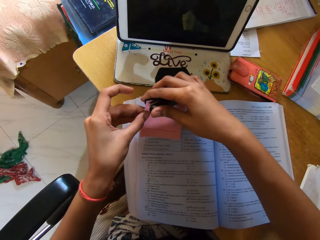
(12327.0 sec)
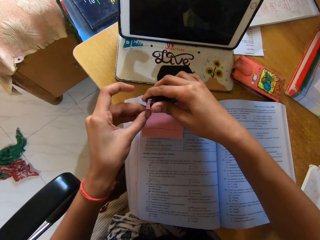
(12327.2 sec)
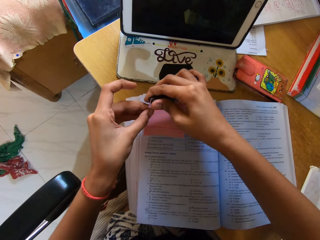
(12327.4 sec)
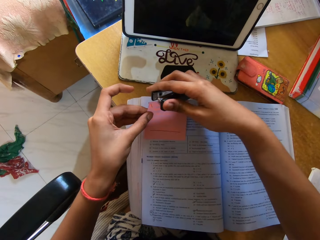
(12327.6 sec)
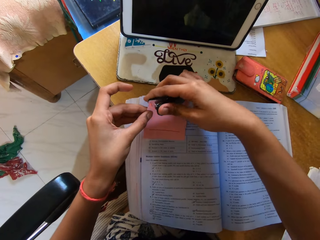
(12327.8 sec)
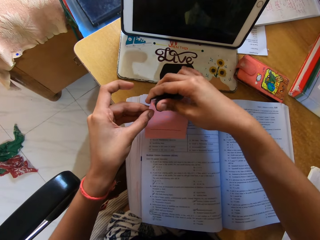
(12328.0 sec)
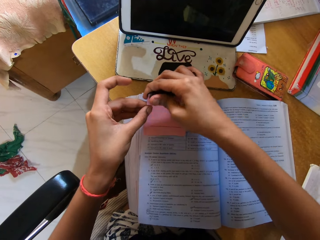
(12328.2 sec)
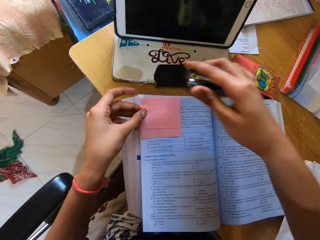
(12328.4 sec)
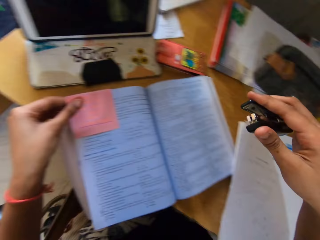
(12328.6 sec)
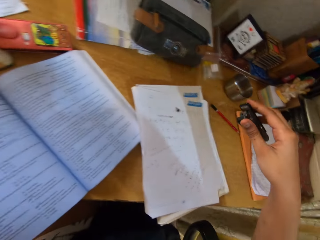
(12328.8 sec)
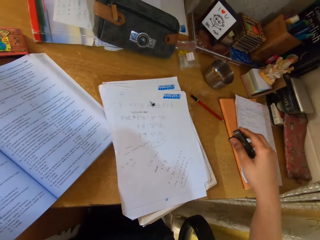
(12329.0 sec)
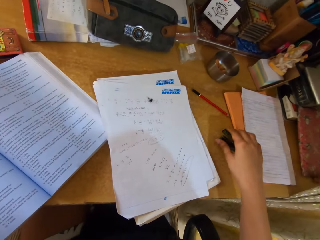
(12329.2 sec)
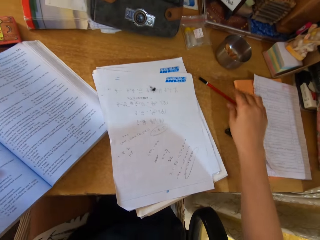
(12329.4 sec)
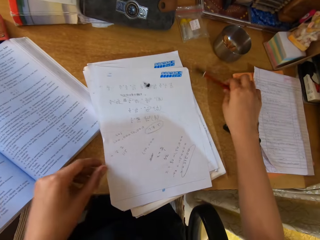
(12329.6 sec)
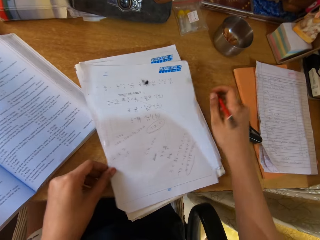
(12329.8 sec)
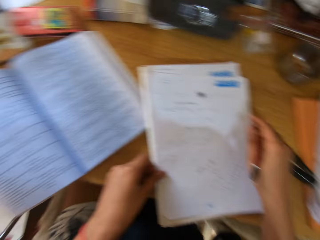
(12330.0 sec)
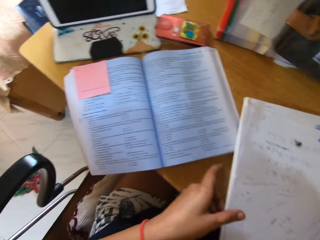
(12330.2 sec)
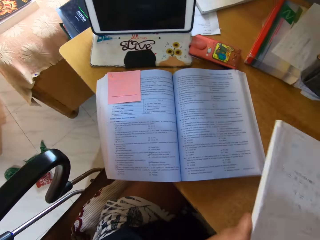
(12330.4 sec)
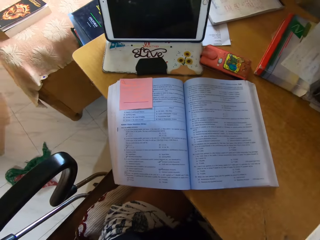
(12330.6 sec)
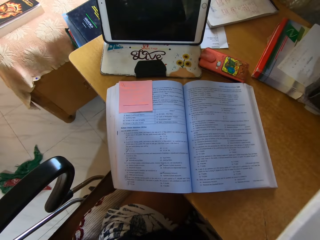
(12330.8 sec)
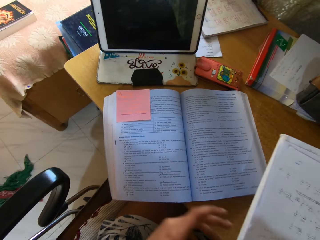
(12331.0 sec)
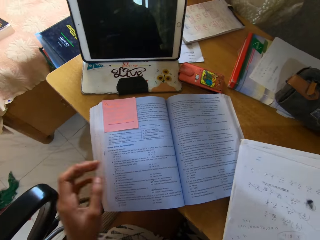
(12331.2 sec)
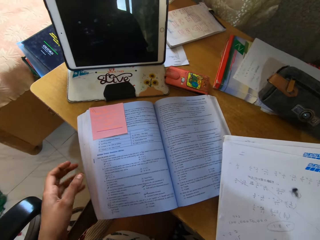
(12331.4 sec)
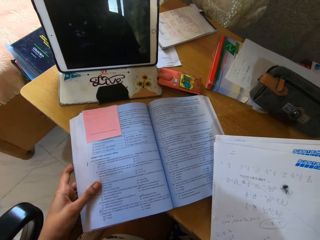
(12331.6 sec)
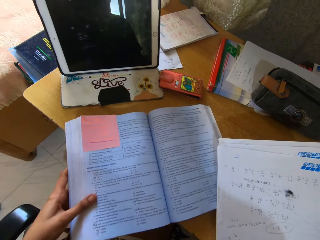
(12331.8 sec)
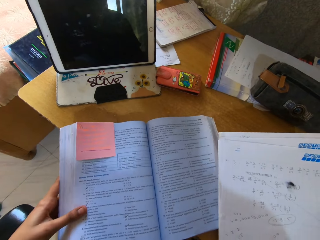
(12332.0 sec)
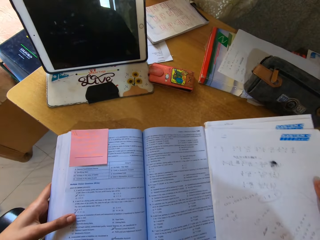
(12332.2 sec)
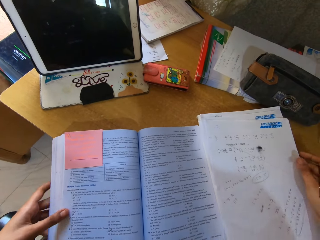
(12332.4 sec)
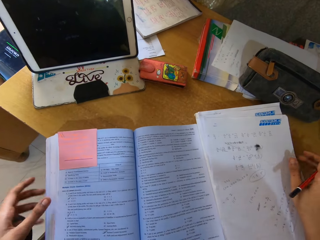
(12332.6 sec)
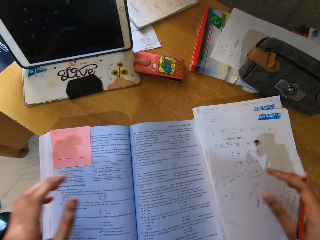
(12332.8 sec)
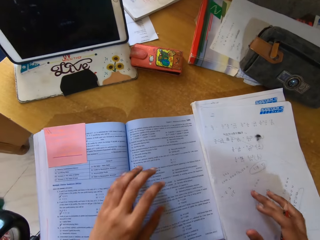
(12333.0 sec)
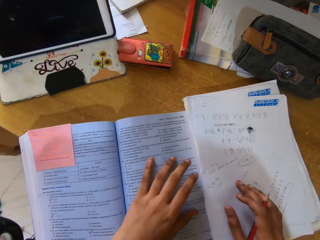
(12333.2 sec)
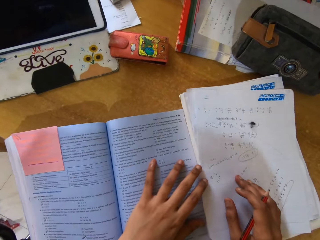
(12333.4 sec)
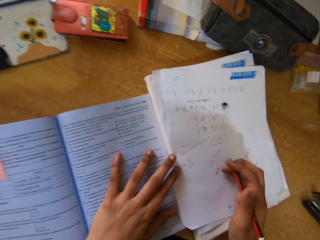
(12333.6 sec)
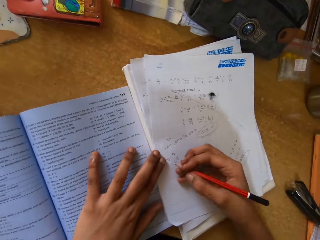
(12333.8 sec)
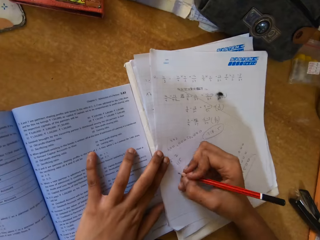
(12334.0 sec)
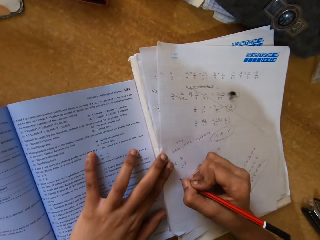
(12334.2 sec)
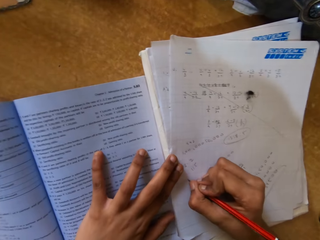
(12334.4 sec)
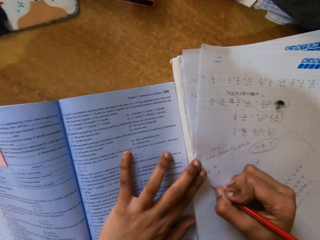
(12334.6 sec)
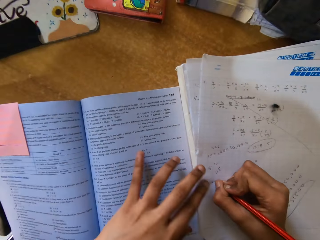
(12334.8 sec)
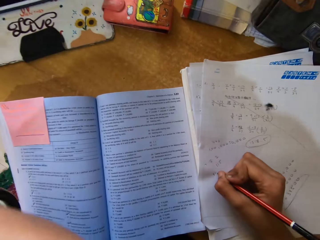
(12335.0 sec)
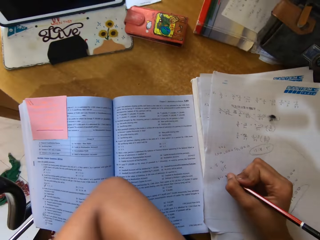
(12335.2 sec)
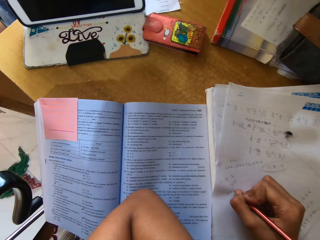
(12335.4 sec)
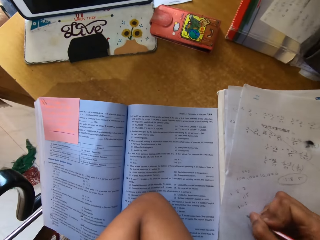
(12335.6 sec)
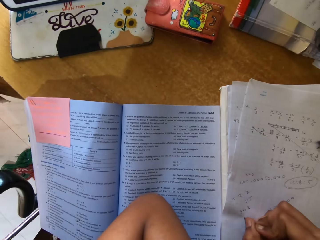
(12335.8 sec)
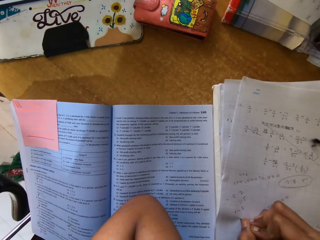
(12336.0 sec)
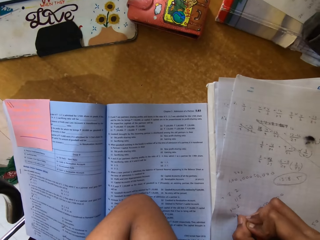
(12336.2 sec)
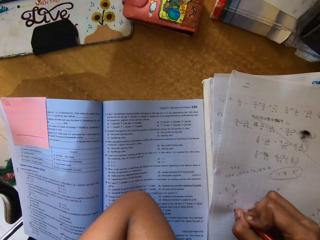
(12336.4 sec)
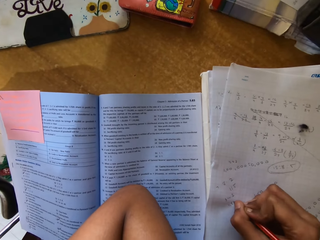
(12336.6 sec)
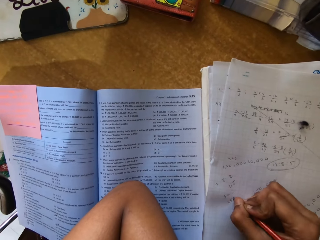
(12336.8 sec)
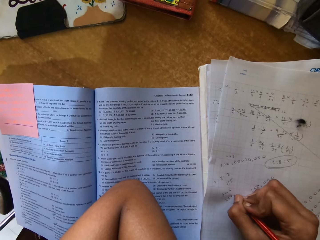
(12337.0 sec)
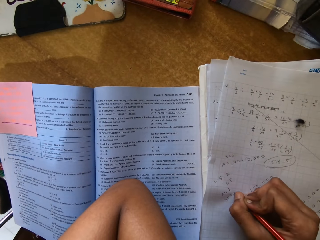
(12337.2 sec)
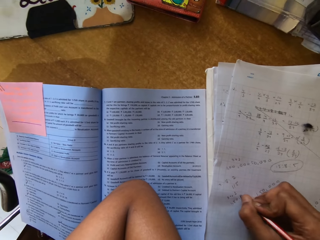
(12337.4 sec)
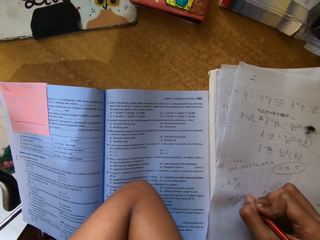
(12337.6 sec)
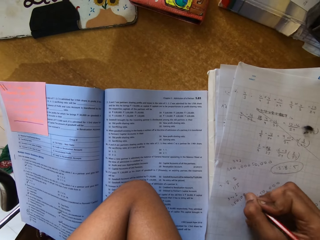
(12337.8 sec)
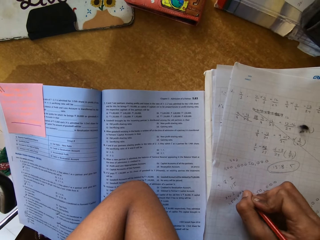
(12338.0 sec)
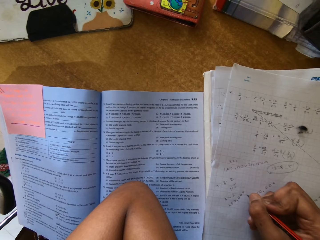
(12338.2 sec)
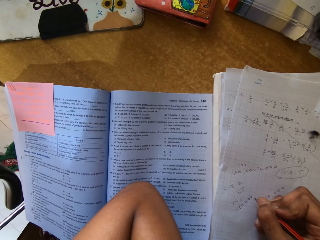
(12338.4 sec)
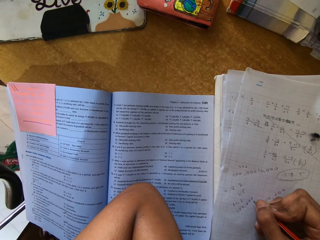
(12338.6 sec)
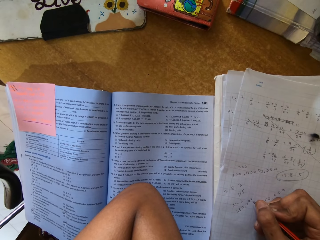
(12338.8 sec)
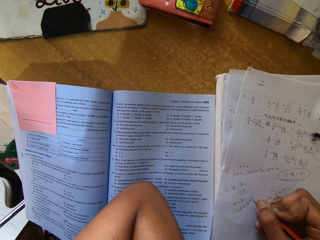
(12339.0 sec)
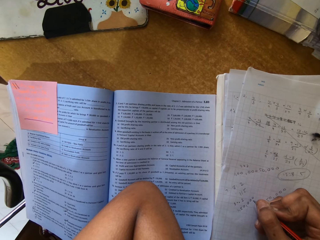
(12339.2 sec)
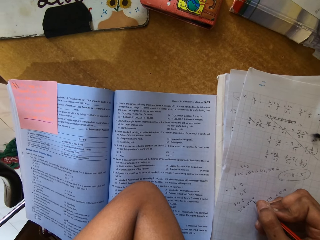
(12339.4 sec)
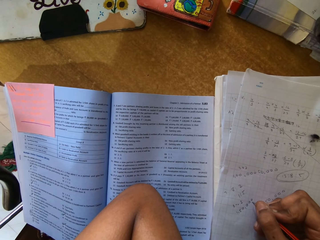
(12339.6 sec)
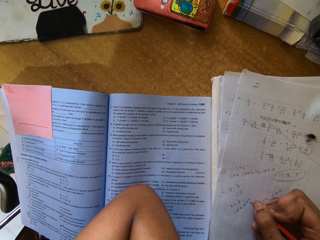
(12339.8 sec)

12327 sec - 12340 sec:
The camera wearer sticks the sticky note with the stapler on the book. They put the stapler on the table. They pick a pen from the table. They lift papers. They hold the book. They release the book. They write on a piece of paper with the pencil. They put an elbow on the book. They write on the paper.

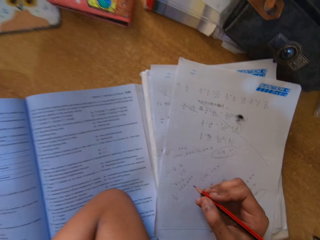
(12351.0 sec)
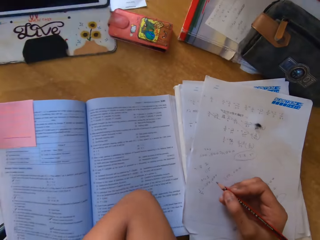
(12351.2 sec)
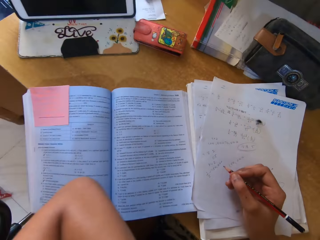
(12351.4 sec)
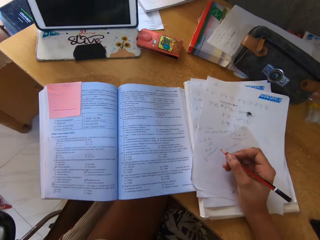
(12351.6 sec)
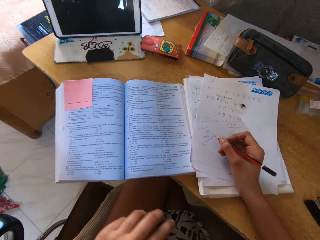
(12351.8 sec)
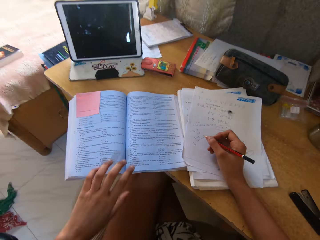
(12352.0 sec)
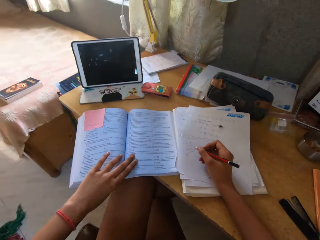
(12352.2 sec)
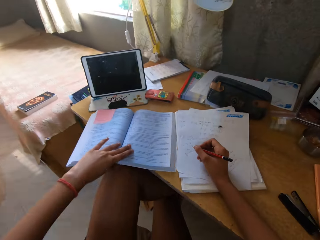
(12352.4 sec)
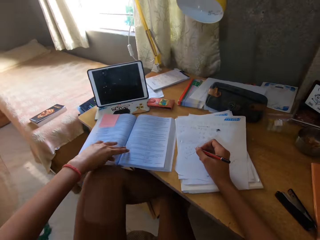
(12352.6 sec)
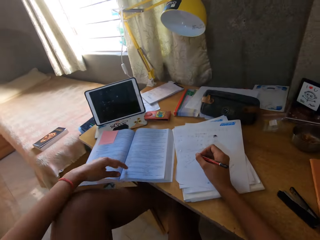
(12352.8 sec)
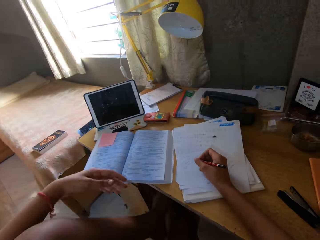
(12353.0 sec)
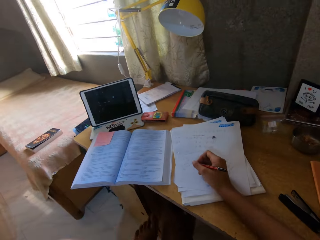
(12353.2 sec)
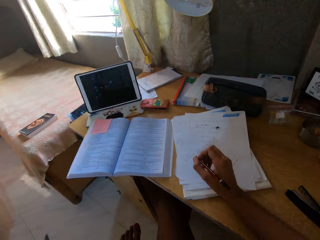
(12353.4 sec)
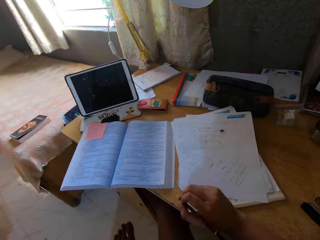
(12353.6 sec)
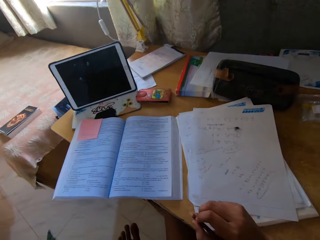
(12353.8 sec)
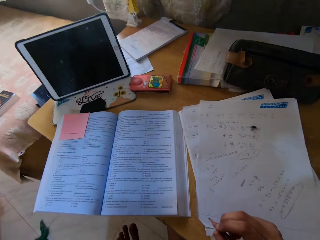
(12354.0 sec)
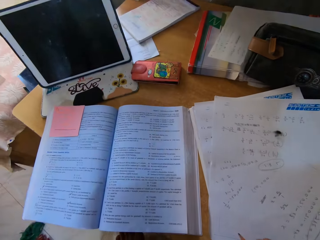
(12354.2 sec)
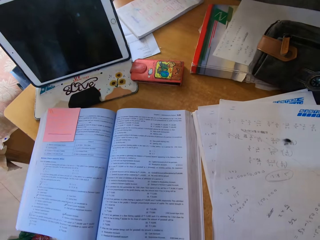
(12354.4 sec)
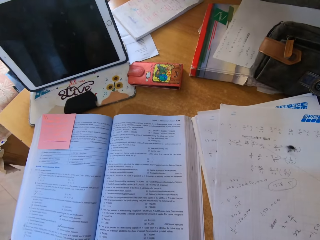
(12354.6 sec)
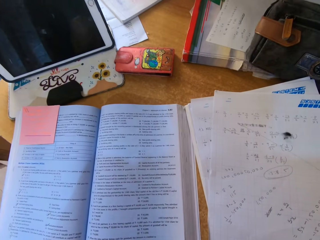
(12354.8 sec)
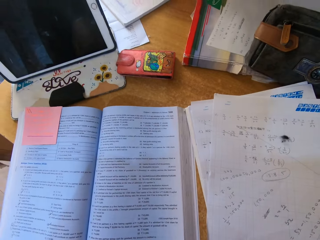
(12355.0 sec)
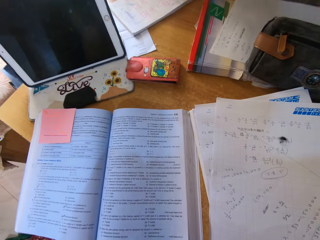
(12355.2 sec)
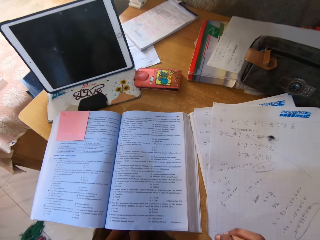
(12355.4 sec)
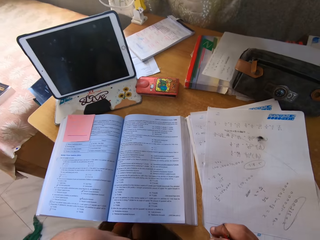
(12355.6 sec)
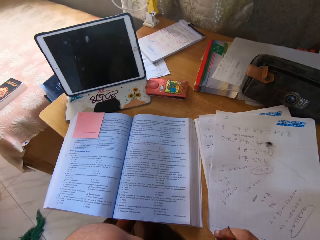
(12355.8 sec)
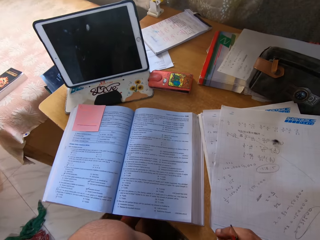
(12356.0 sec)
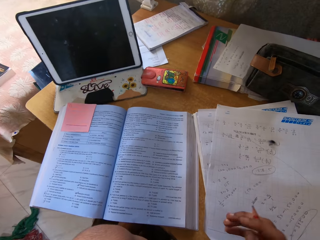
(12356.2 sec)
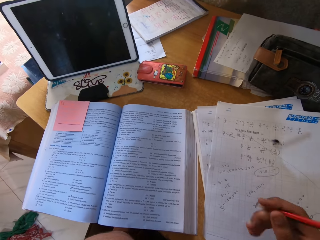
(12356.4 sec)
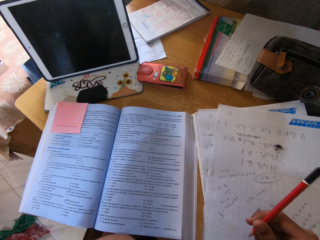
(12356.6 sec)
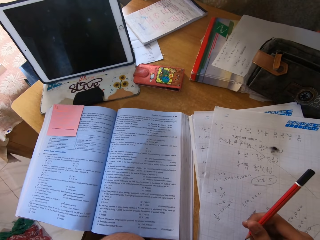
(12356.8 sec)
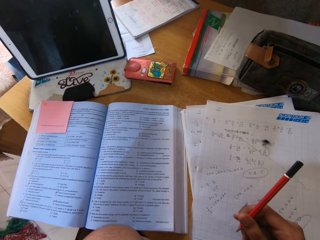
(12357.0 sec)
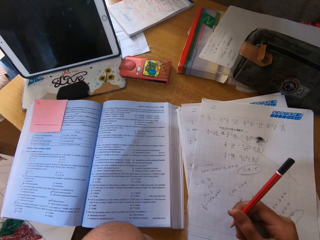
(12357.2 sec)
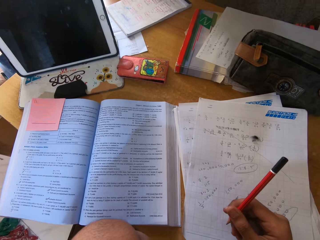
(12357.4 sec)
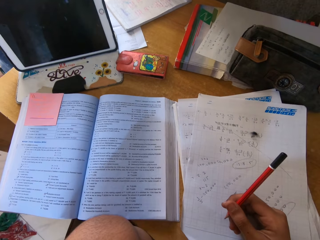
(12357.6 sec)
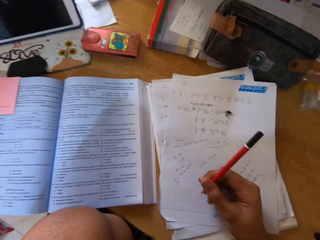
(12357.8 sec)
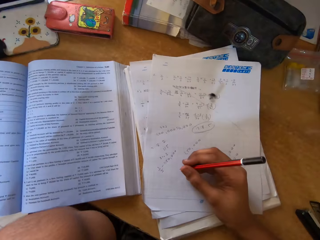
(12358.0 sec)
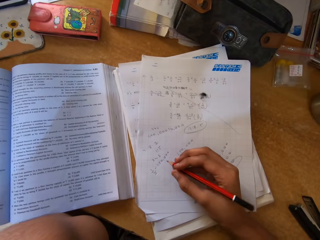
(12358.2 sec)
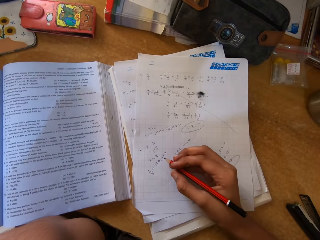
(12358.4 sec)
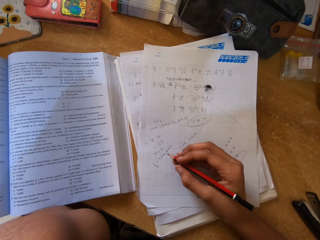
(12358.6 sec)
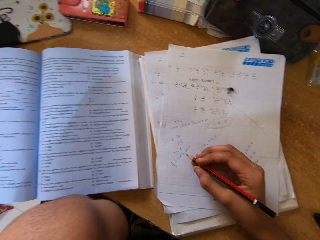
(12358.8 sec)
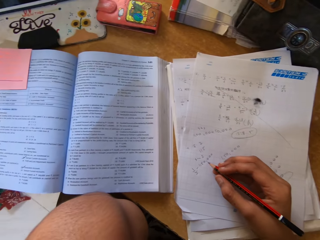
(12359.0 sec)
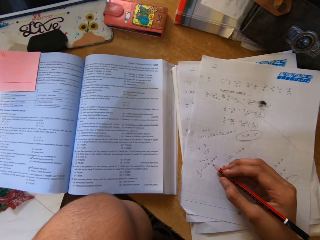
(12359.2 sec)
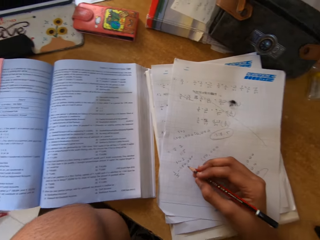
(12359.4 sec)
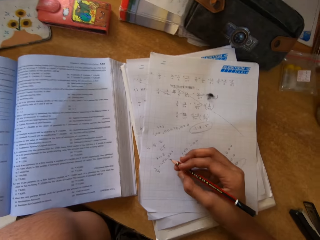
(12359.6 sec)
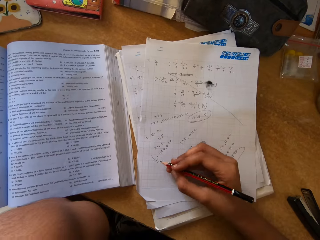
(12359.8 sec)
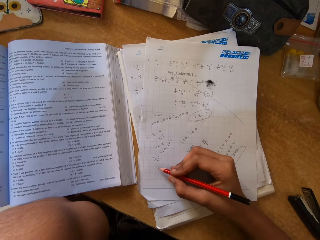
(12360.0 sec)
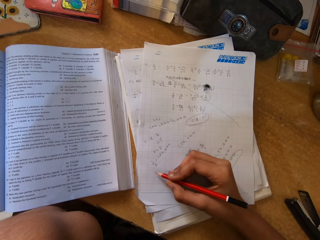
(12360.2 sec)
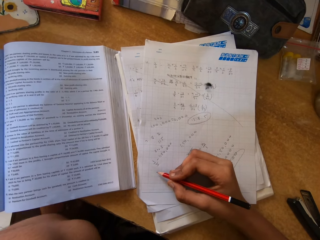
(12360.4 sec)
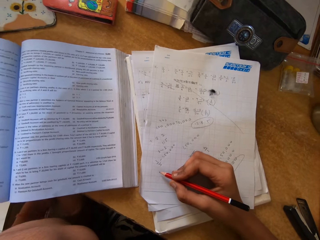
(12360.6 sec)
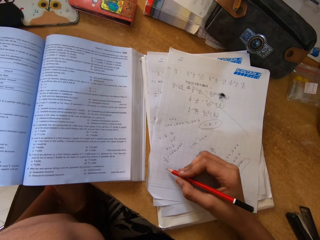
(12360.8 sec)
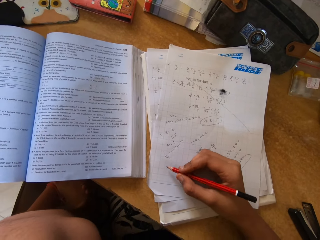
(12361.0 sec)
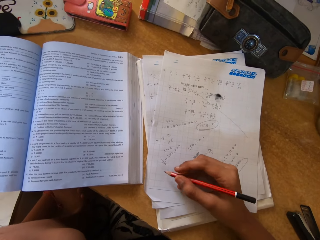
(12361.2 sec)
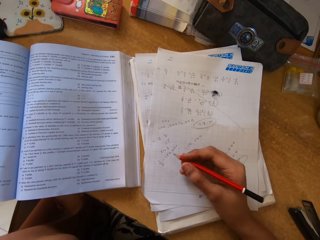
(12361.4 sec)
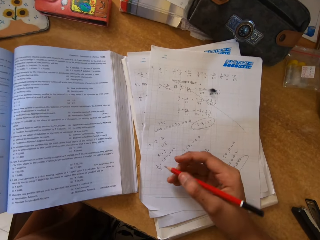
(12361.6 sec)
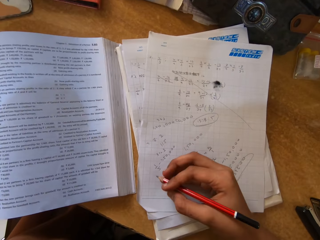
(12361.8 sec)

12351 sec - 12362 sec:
The camera wearer removes the elbow on the book. They move a leg and move the book on the table. They release the book. They look around the room. They write on a paper. They look around the room.
